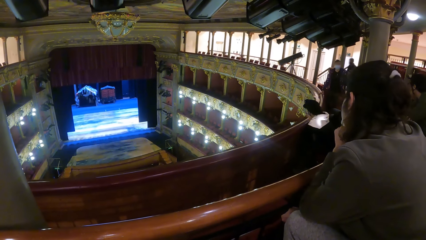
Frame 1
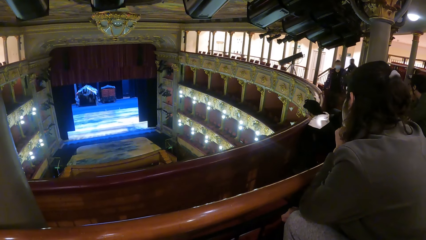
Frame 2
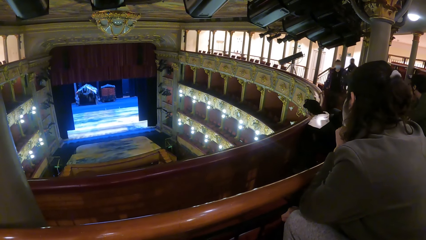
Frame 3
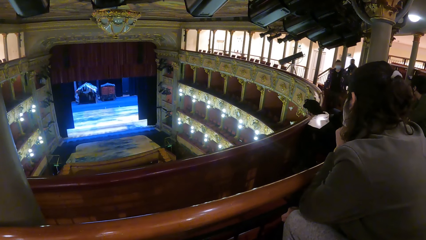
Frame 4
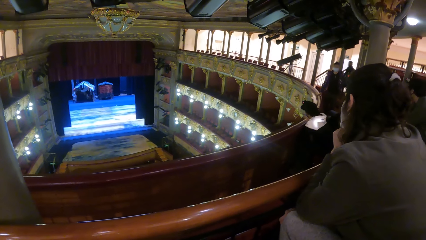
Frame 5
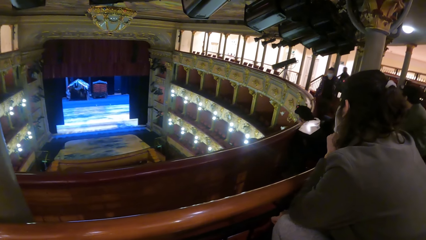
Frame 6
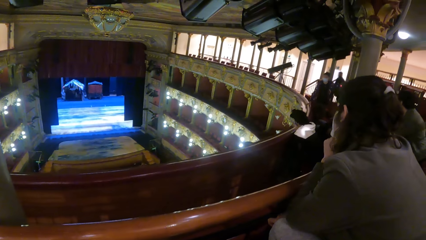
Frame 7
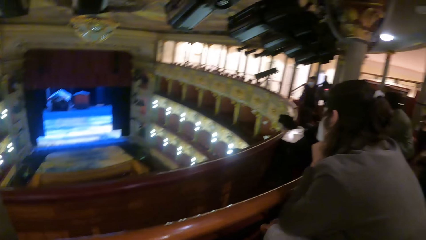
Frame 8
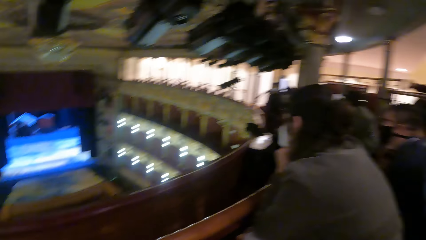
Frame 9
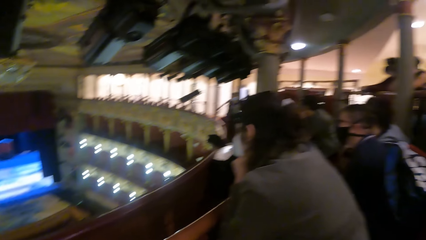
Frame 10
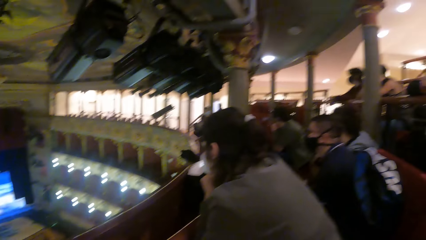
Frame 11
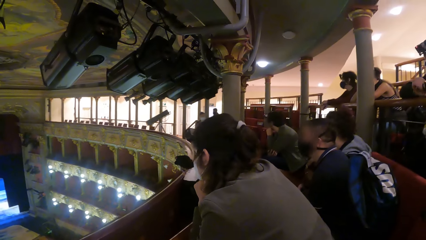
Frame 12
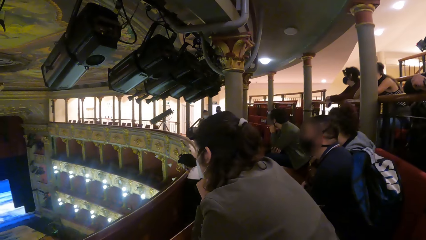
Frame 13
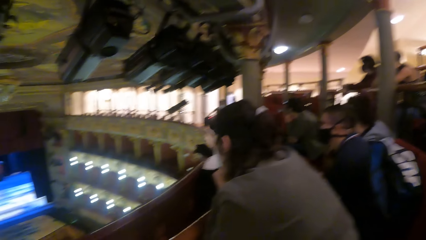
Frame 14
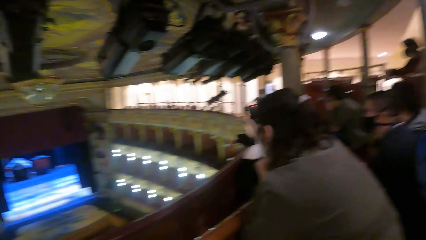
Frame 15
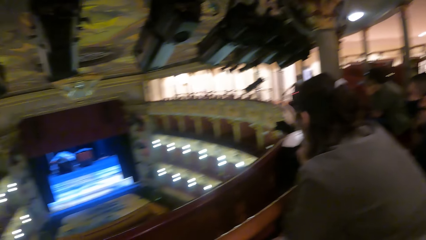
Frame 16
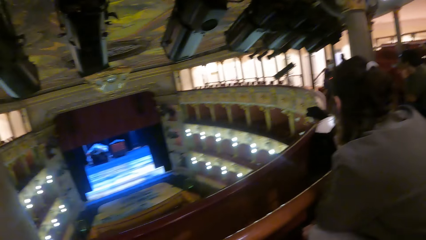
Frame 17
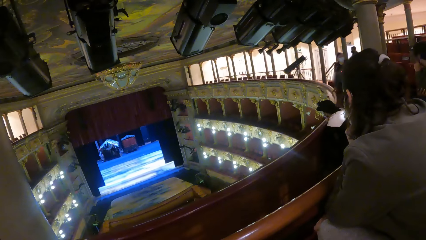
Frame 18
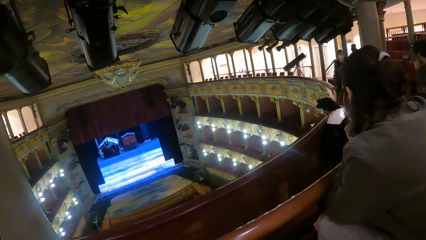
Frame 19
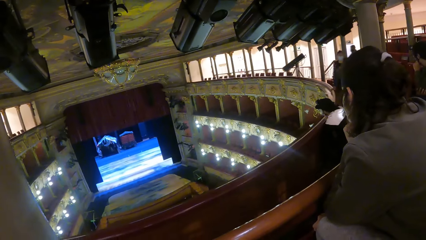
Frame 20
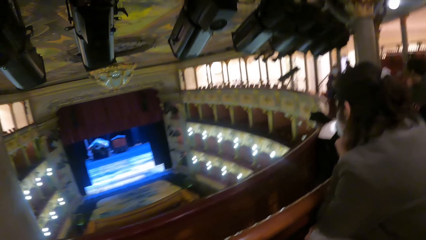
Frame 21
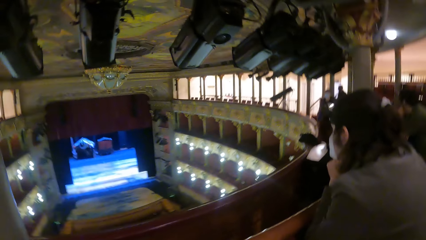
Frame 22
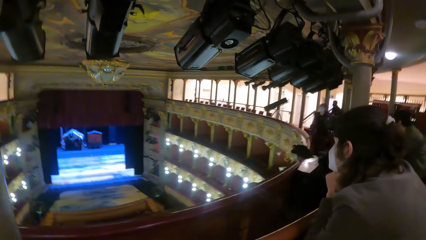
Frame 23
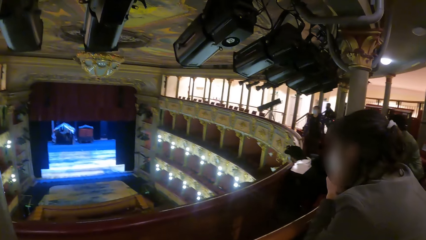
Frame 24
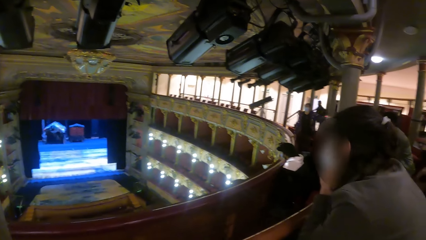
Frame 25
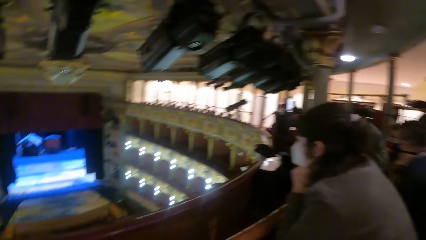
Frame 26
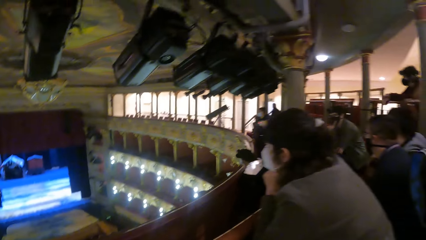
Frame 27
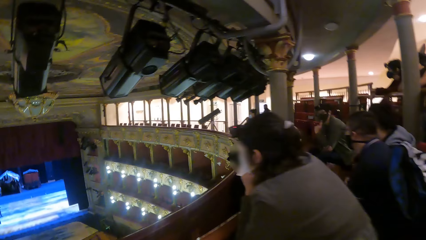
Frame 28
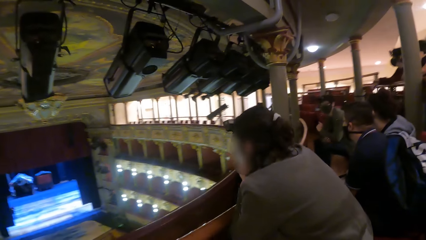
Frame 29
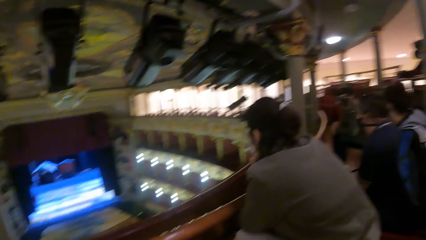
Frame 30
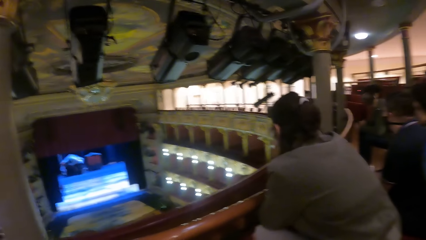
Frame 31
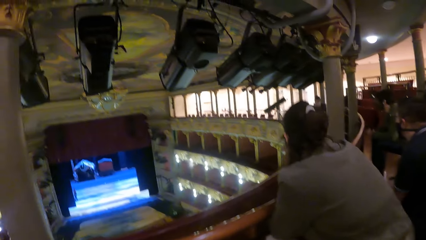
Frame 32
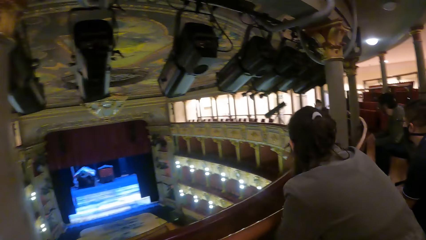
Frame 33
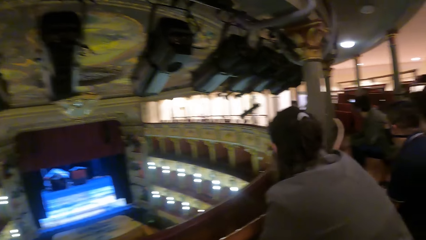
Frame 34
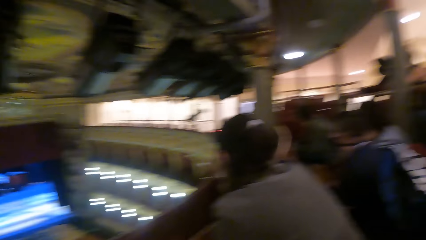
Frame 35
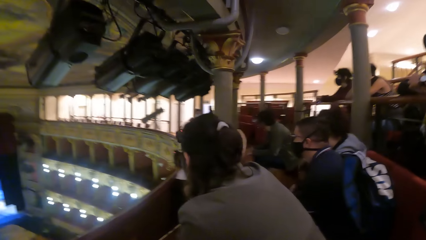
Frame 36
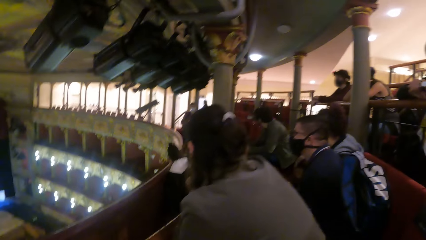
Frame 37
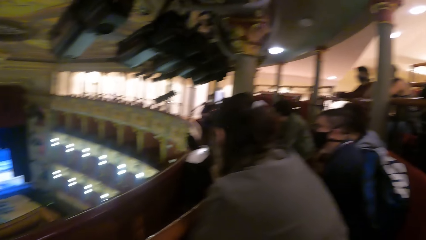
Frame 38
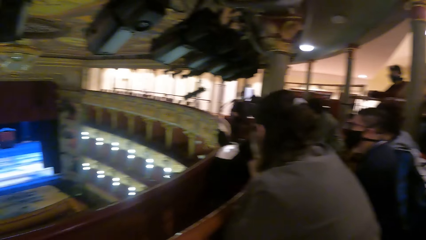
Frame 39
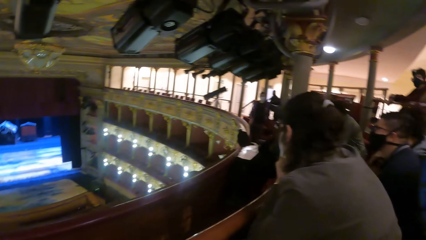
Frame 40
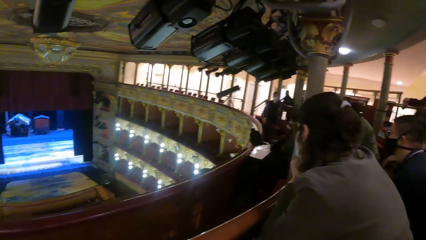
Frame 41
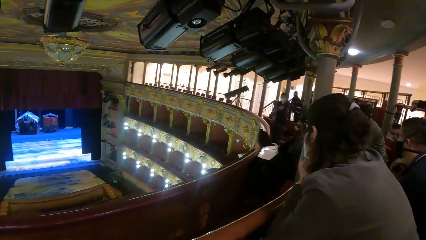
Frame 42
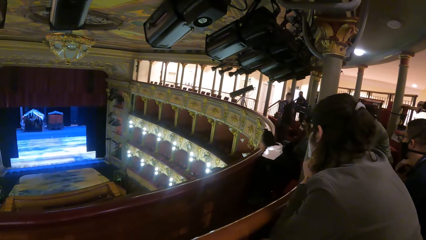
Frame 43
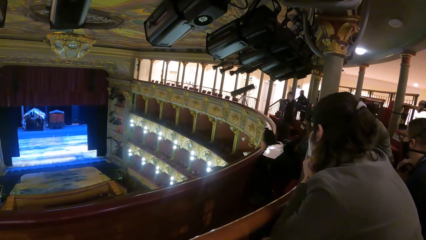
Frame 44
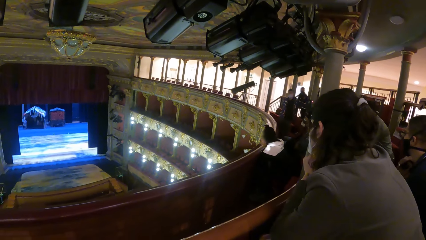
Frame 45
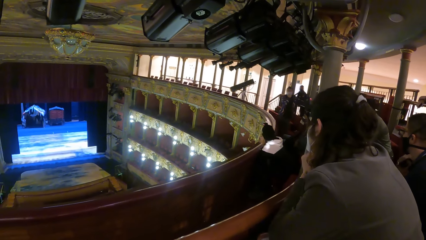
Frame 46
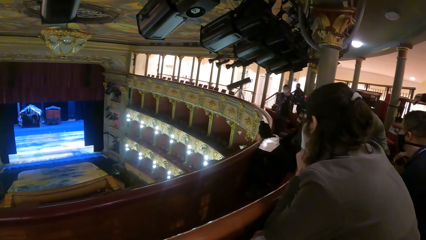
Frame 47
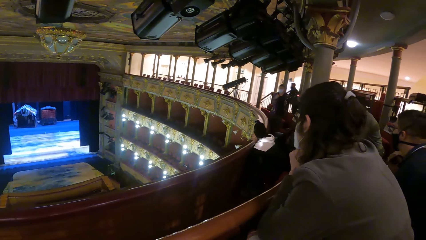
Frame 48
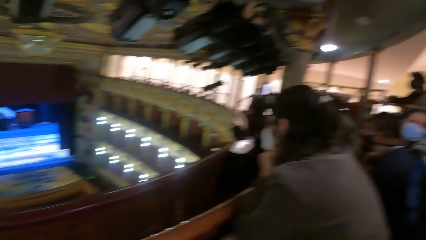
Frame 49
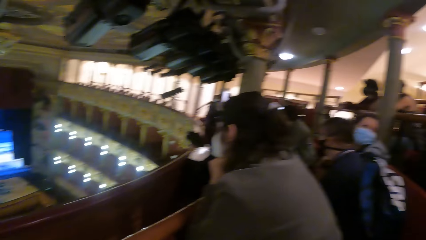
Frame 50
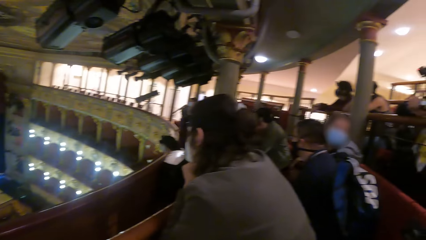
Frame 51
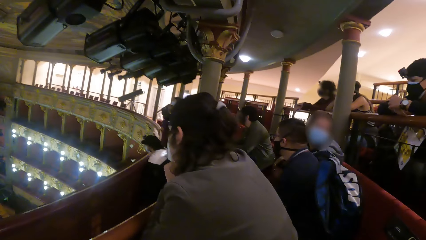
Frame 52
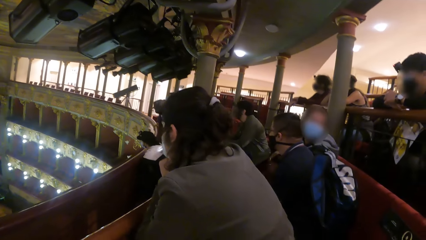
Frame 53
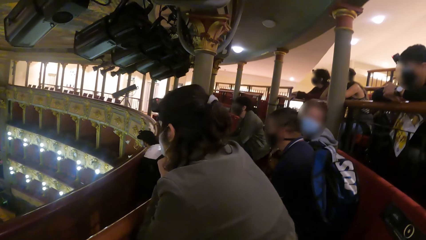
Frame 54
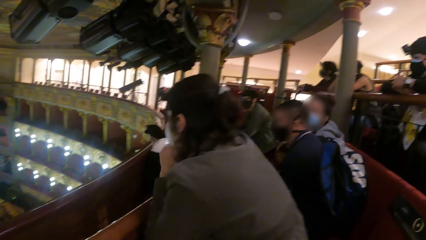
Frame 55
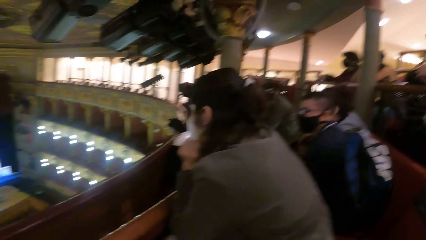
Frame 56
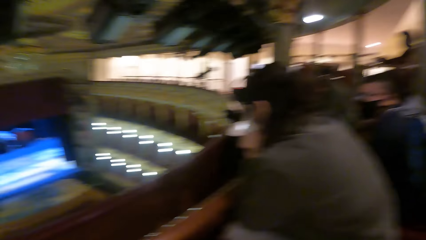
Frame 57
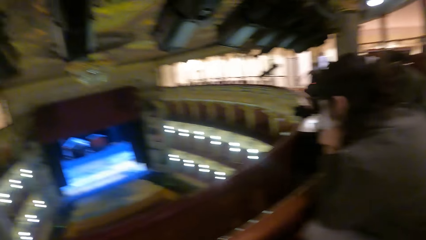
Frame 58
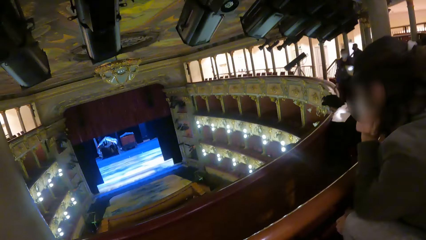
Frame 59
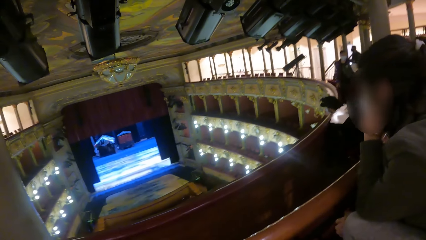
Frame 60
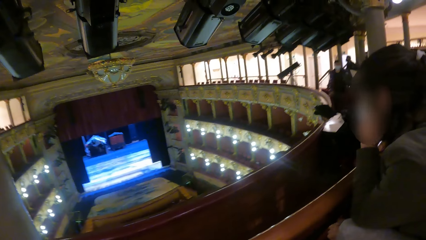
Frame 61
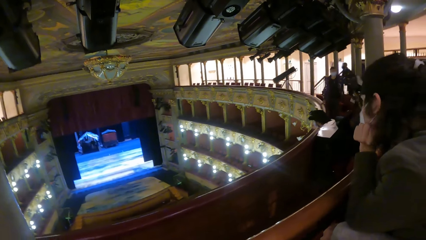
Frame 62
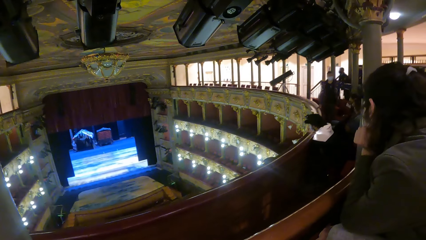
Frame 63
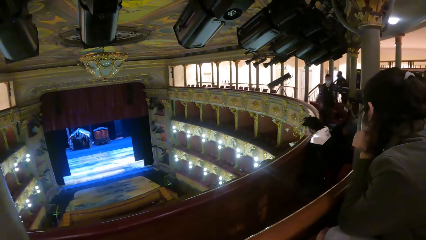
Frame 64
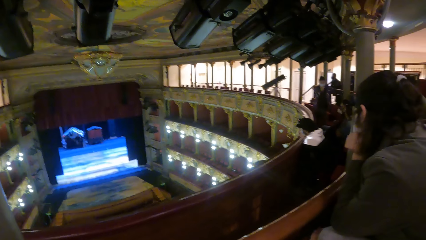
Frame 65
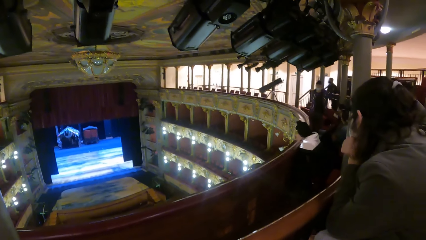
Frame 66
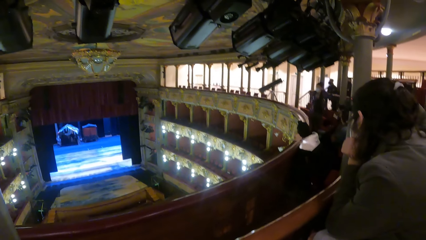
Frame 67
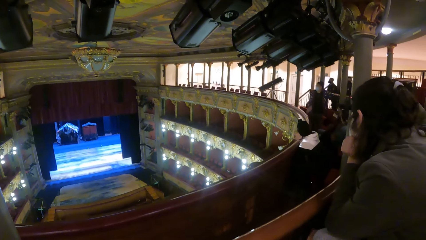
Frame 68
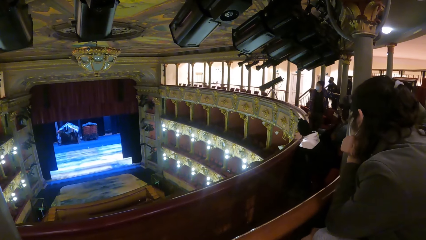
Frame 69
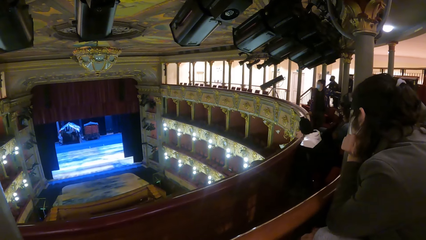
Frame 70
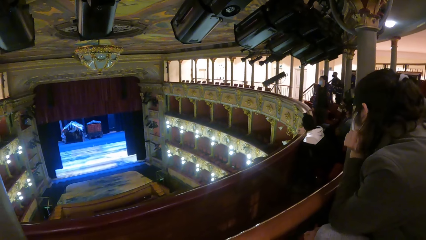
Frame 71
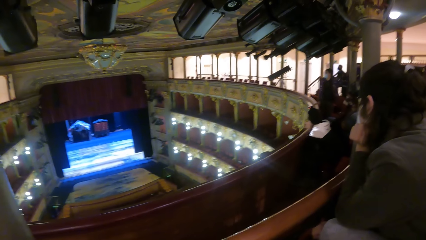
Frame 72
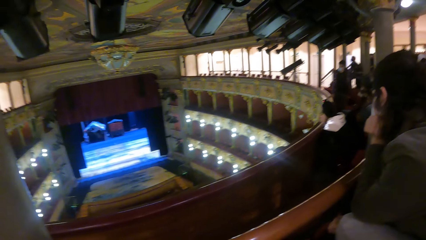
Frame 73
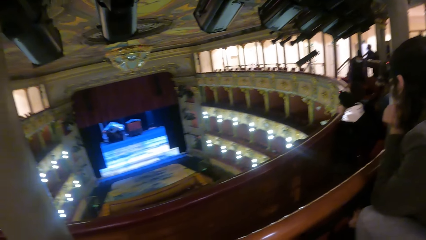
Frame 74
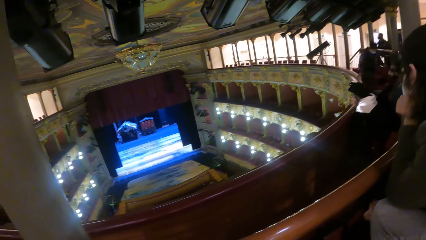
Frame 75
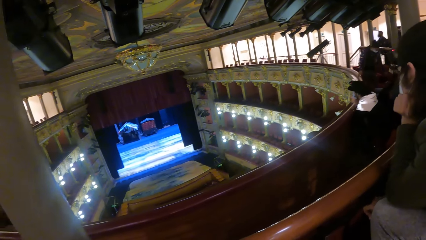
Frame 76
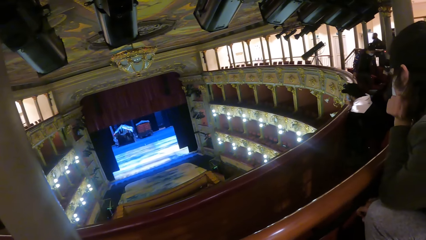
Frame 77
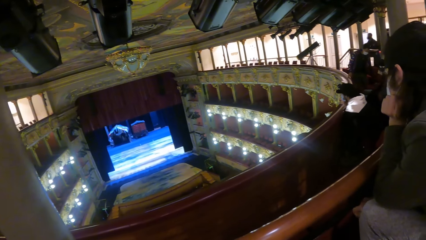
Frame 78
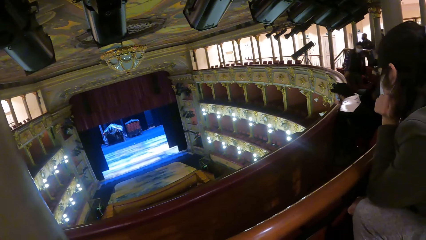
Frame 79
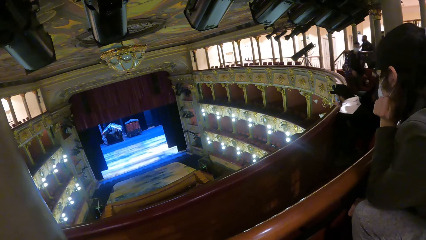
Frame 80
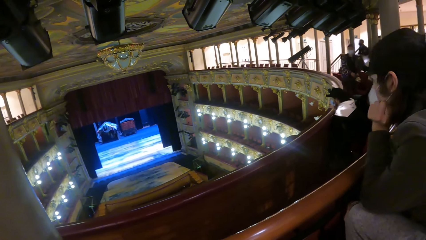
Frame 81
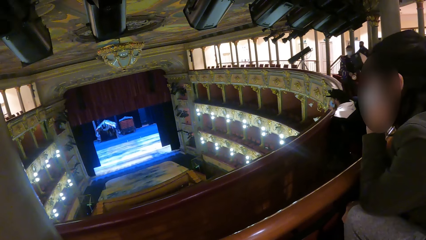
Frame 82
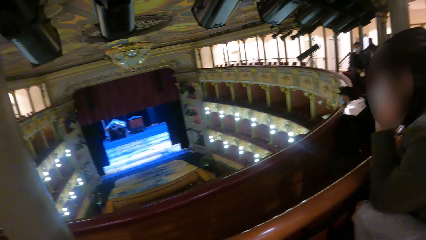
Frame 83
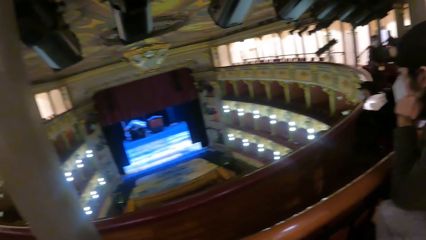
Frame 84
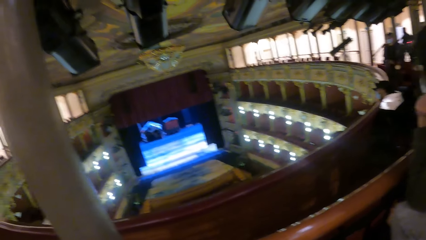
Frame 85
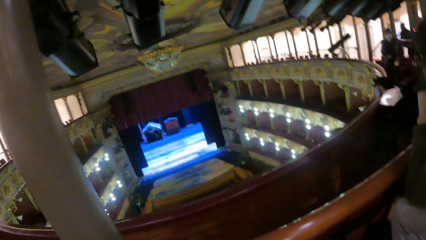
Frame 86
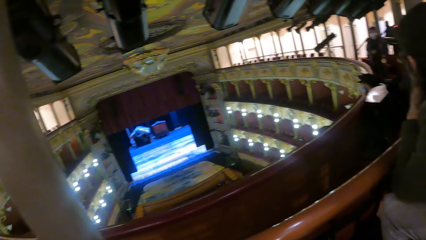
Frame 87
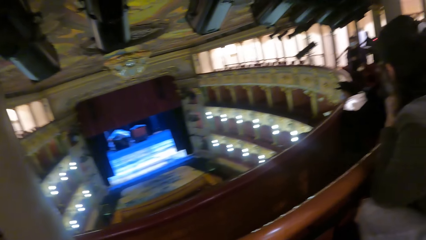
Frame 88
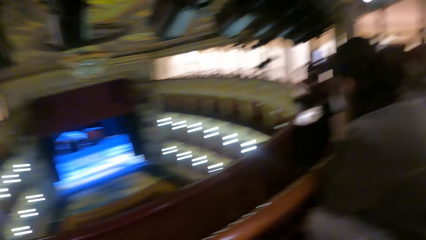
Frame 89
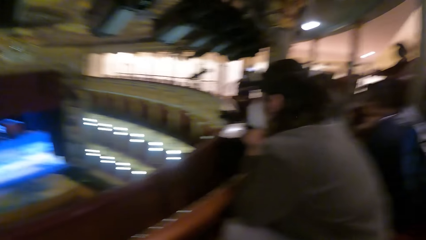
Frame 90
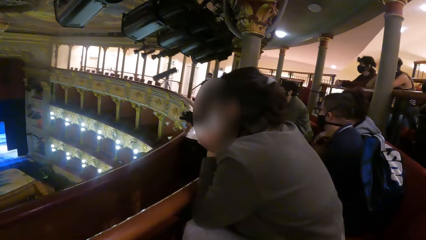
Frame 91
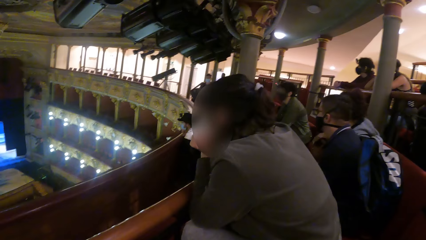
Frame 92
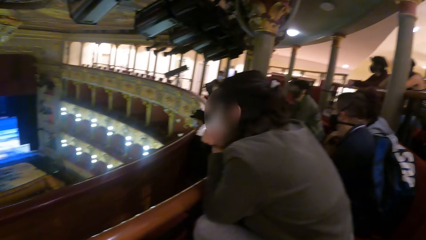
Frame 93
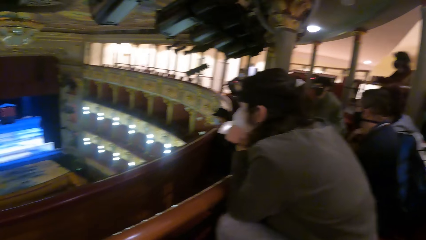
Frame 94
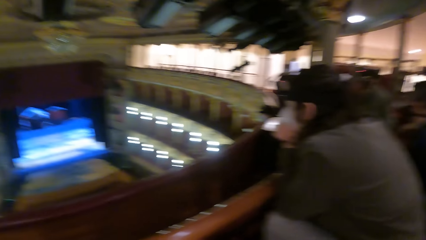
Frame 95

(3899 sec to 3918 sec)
The camera wearer looks around. A man sways a hand. The camera wearer looks around. The man picks the flashlight from the floor with his left hand. The man holds the flashlight with both hands.
